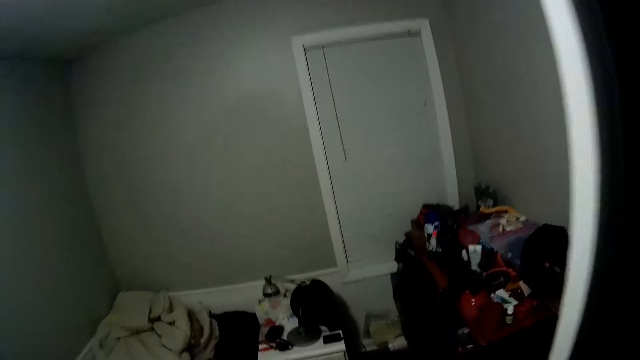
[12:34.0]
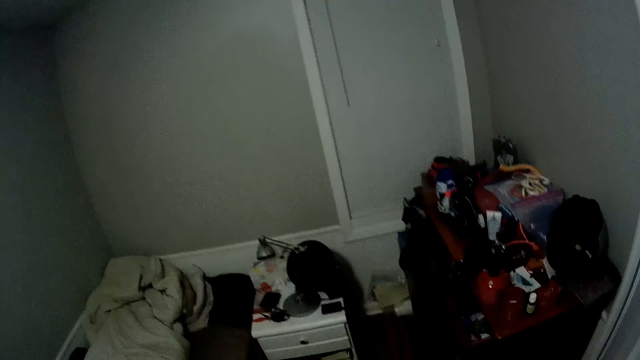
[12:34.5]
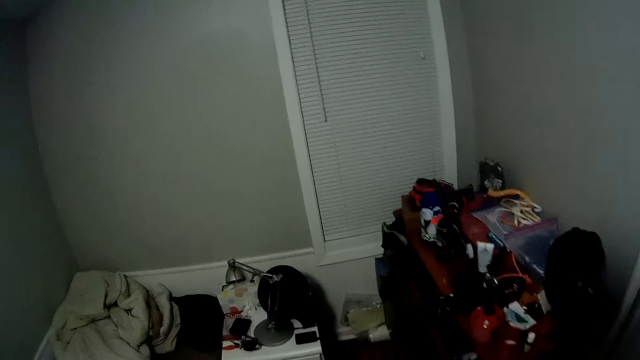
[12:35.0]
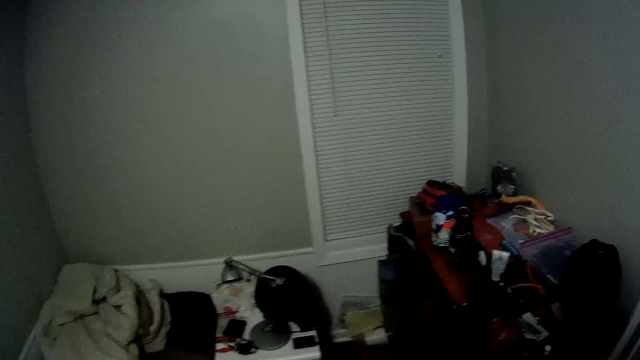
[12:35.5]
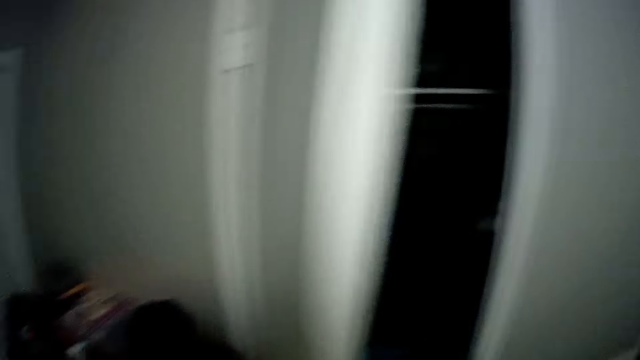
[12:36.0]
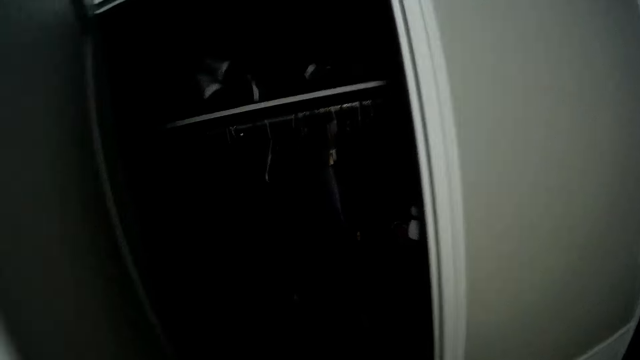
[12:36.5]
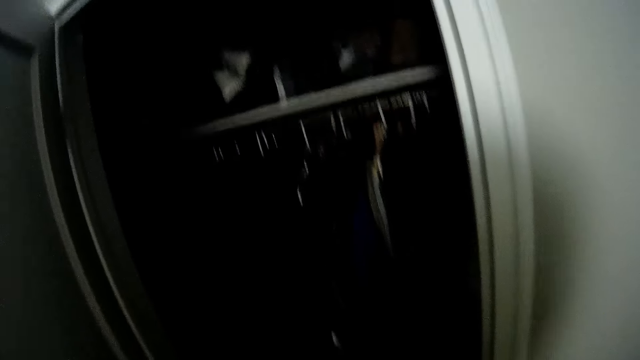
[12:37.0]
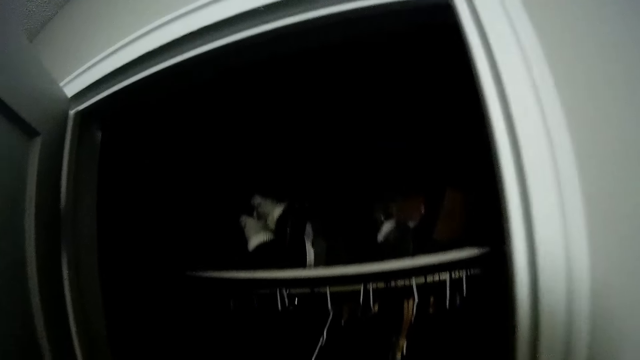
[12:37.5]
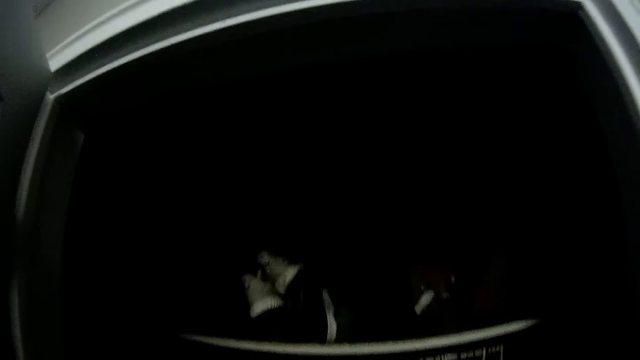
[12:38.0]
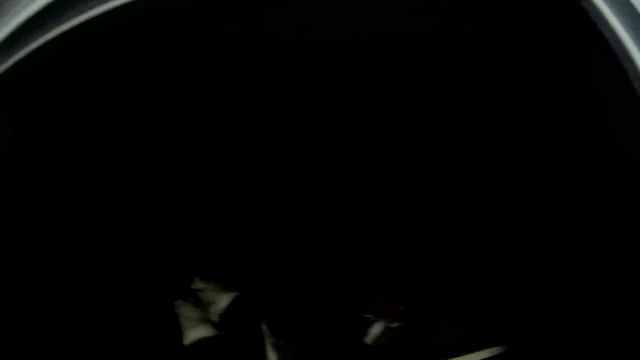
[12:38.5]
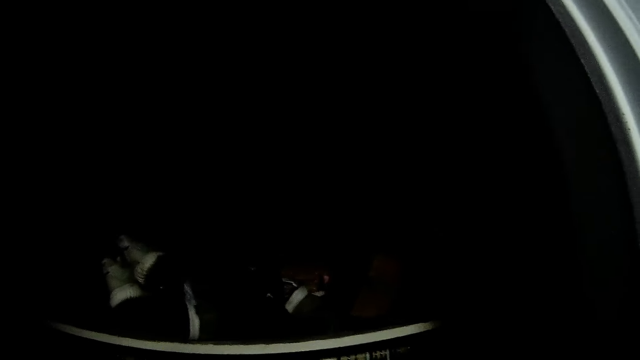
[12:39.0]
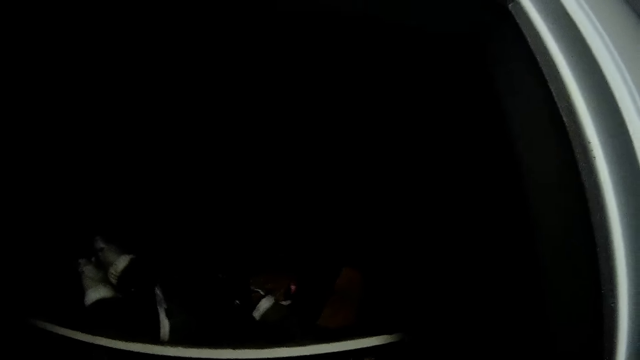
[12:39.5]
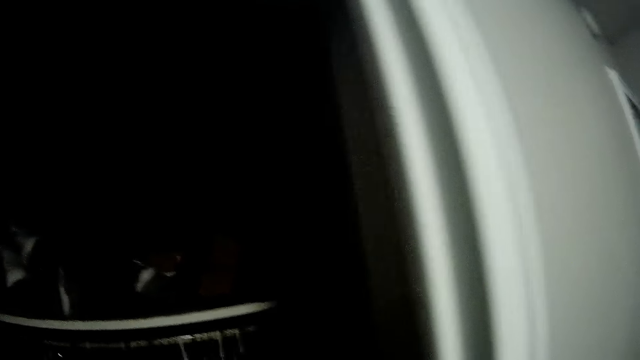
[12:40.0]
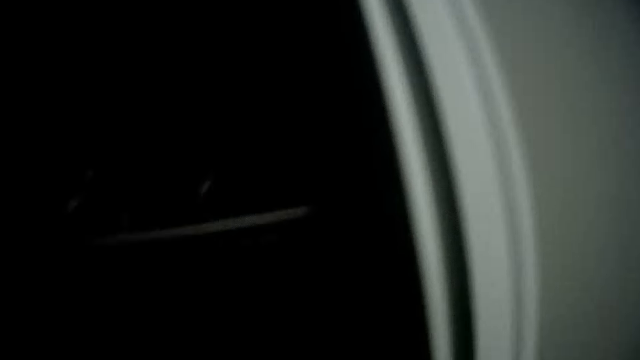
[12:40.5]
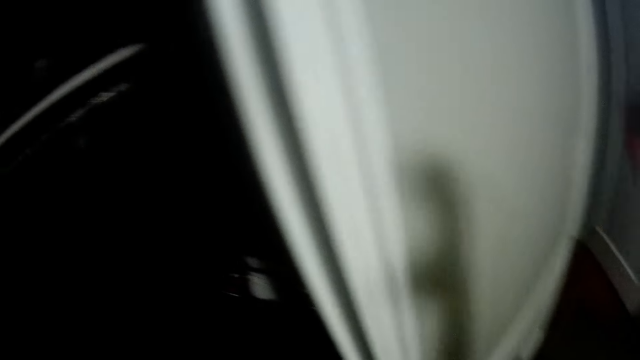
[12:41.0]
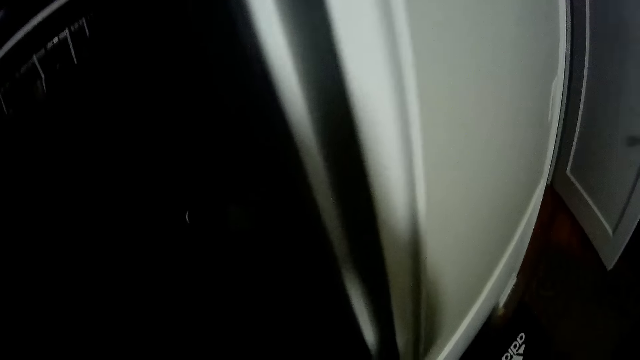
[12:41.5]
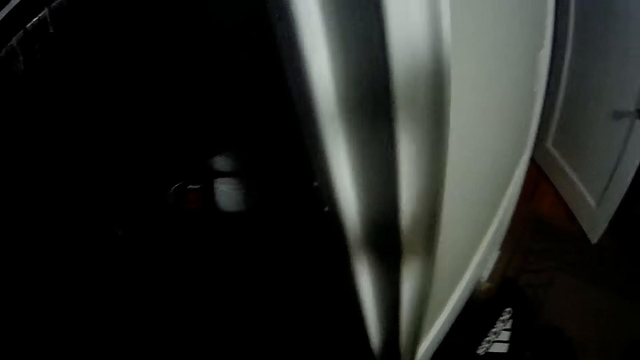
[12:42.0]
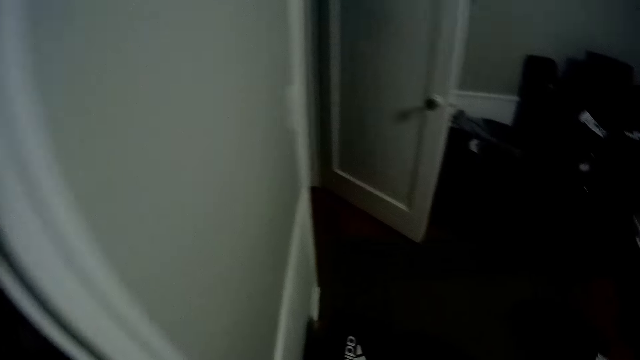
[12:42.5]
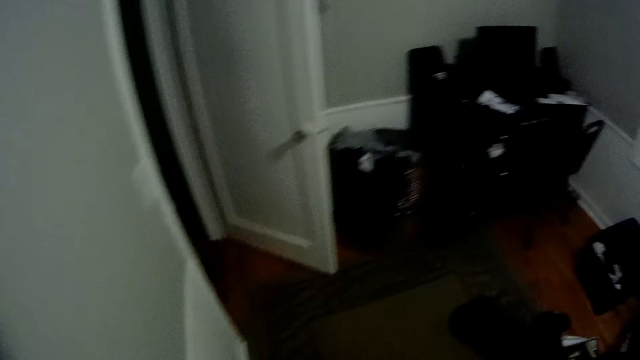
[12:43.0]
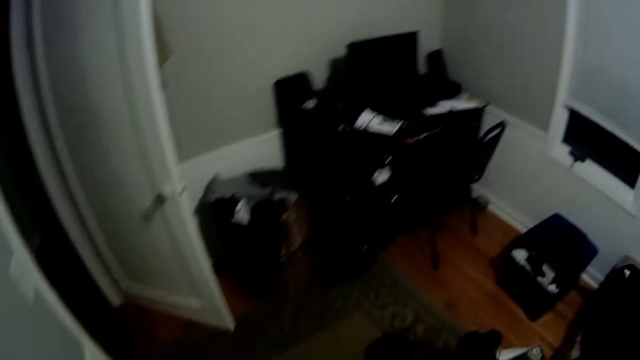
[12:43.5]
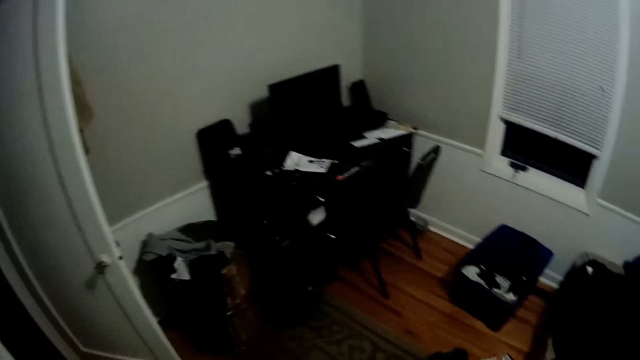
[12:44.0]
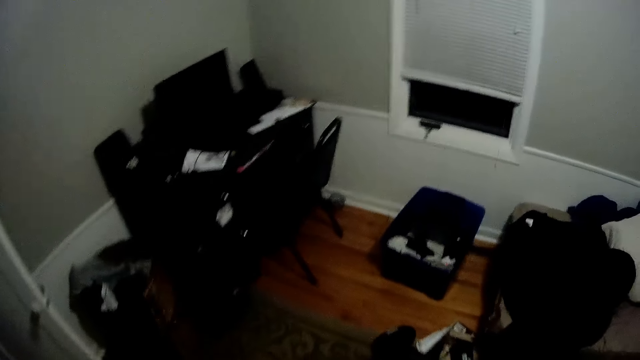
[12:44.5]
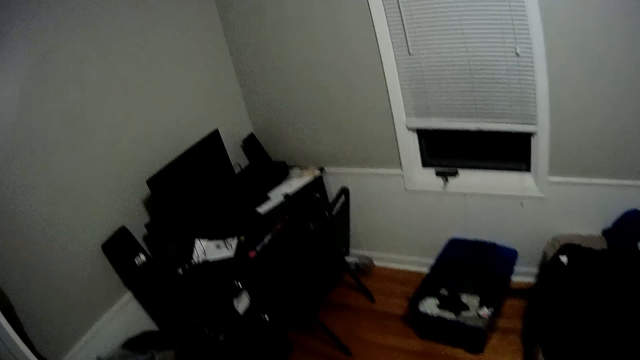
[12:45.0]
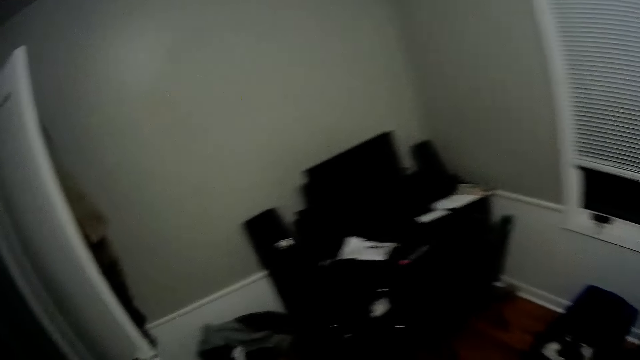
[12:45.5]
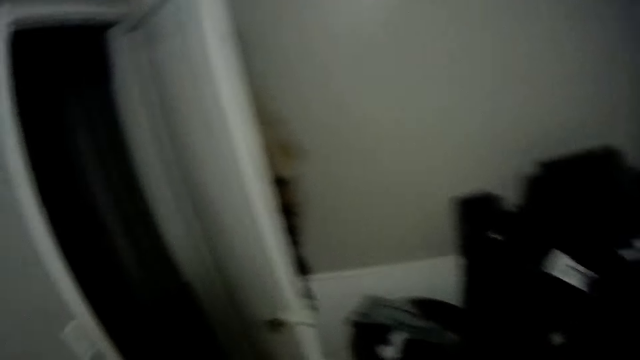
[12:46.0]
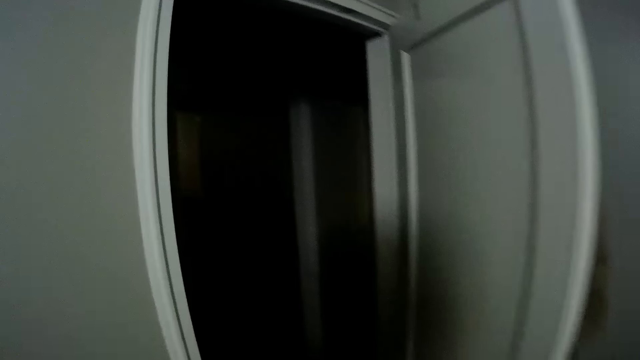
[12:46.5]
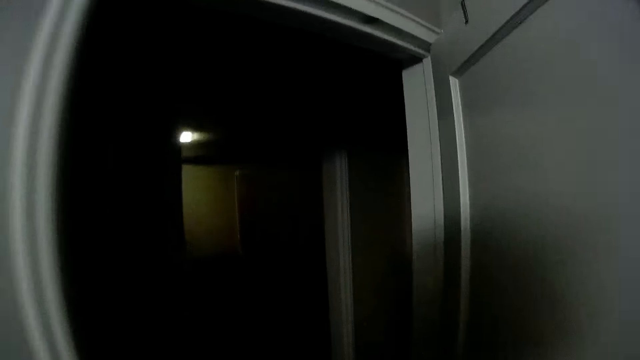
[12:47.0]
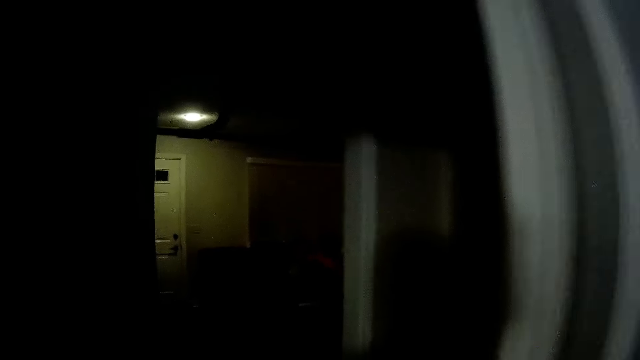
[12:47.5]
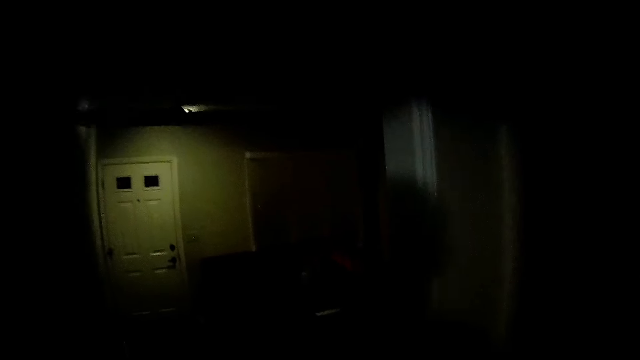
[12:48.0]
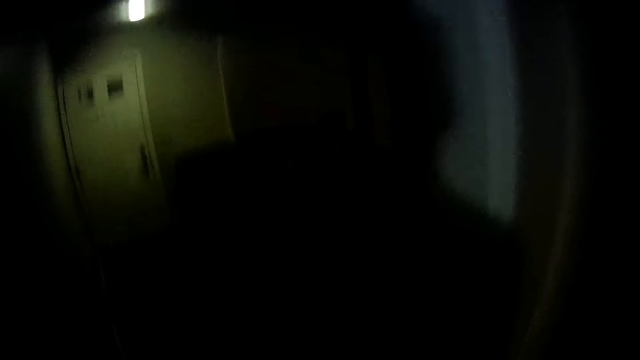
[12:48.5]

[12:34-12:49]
The camera wearer turns right. They touch the closet door. They walk closer to the wardrobe. They move the body. They swing the hand. They touch something. They swing the hand. They turn right. They walk in the room. They turn left. They walk in the house.

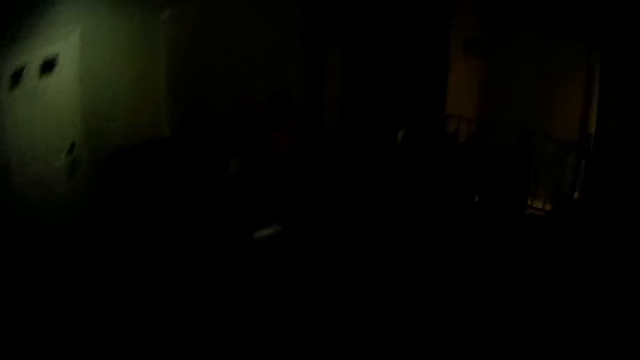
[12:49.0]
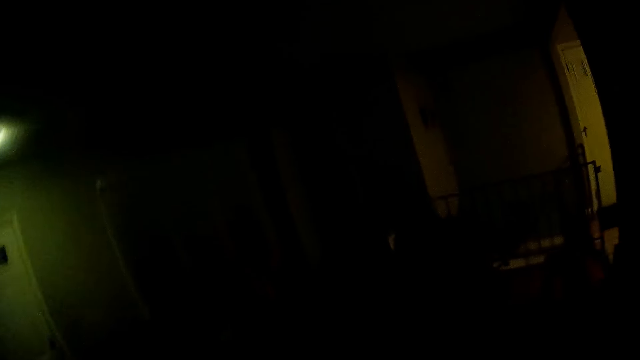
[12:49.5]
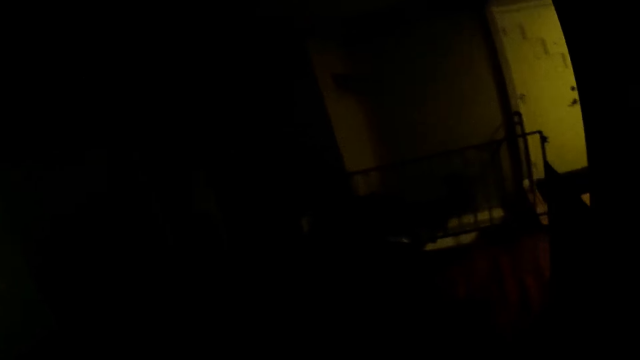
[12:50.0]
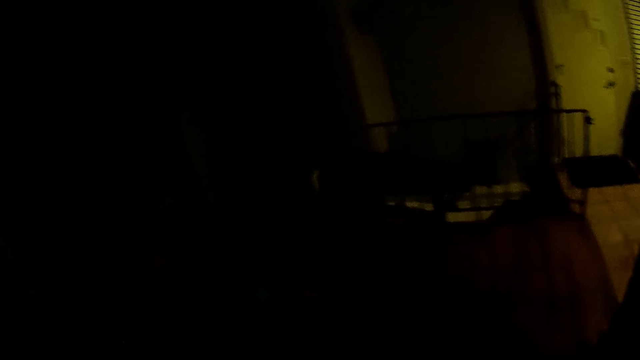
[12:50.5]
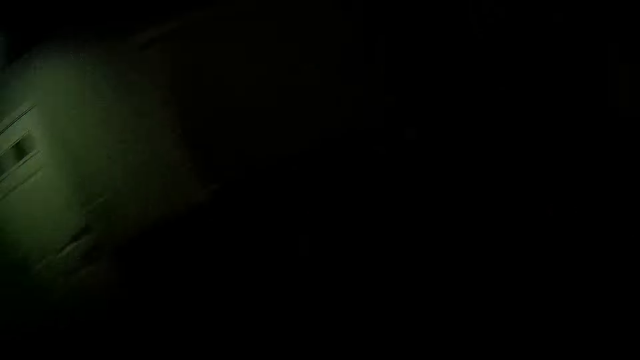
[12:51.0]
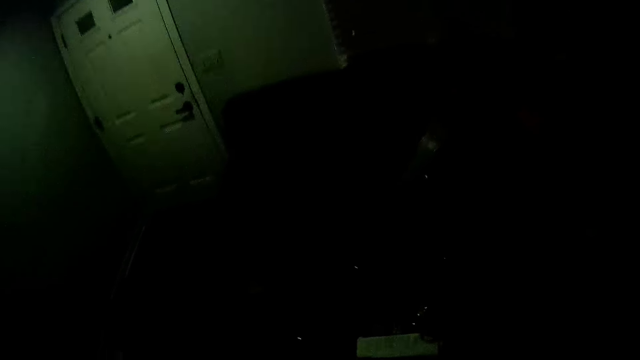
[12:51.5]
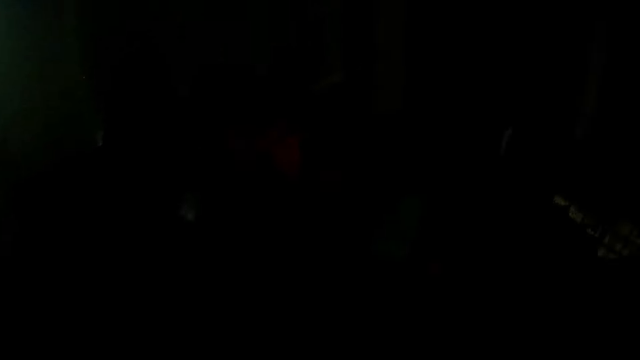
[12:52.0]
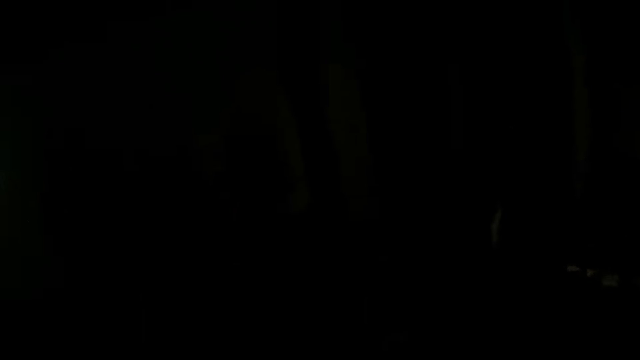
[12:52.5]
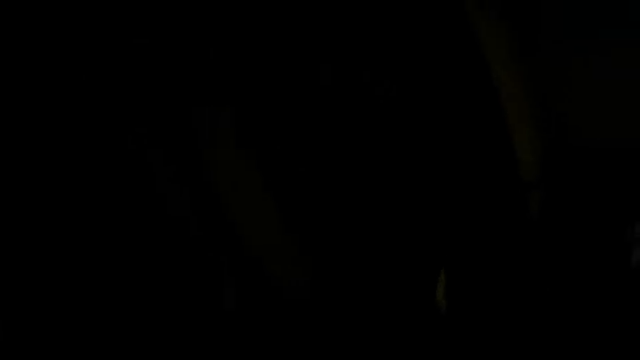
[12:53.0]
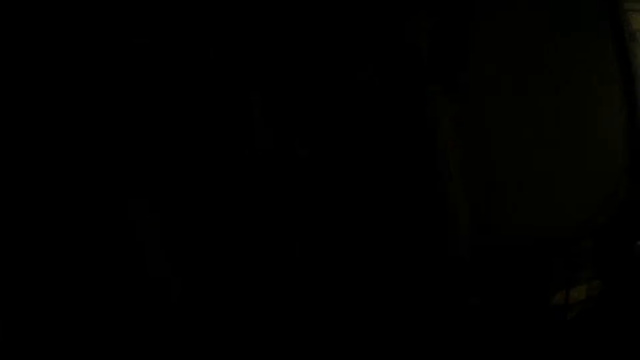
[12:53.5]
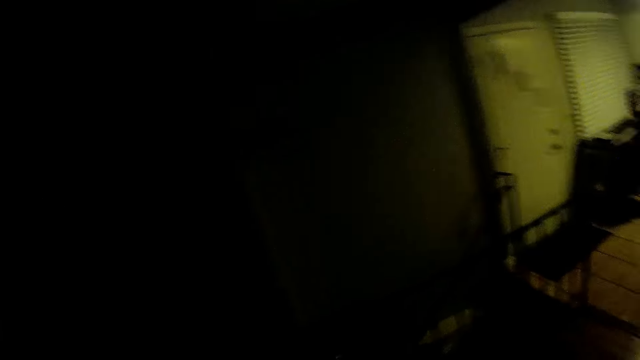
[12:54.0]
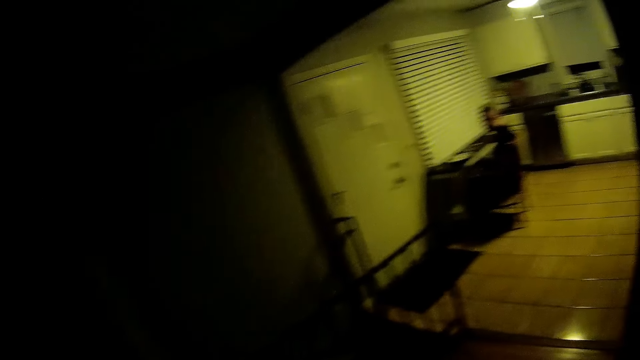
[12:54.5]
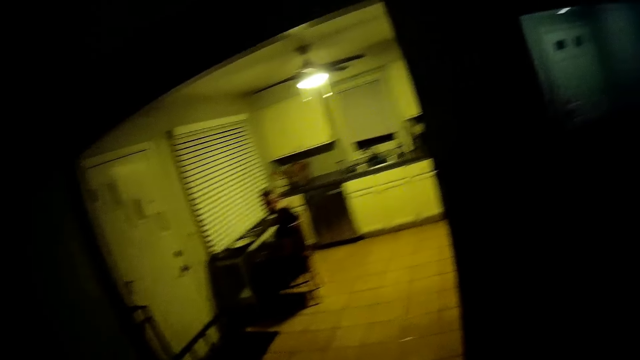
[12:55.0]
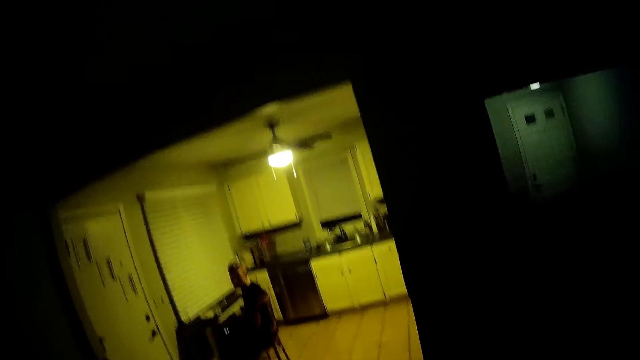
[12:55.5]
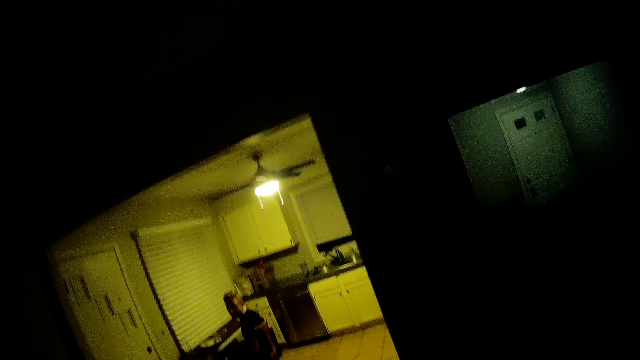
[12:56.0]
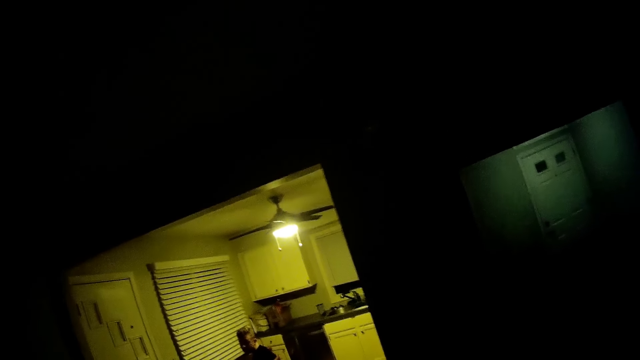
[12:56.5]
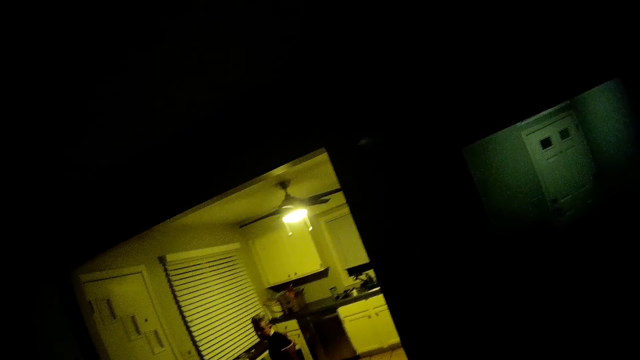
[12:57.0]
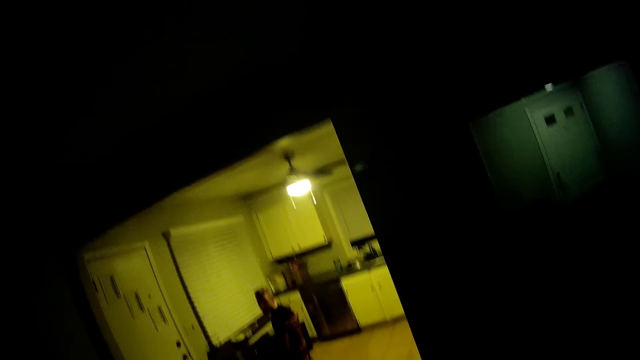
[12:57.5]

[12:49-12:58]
The camera wearer turns left. They turn right. They walk in the house. They turn right. A man sits on a chair. The camera wearer interacts with the man. They move the head up. They swing the head.
